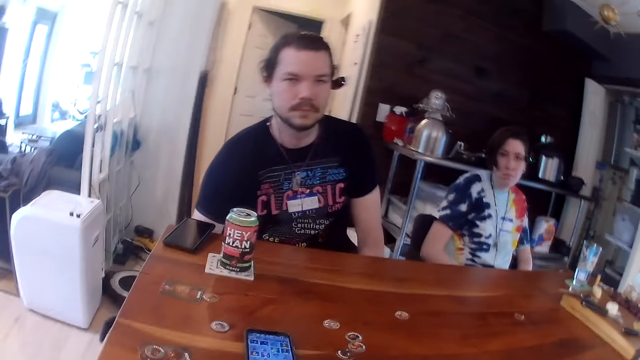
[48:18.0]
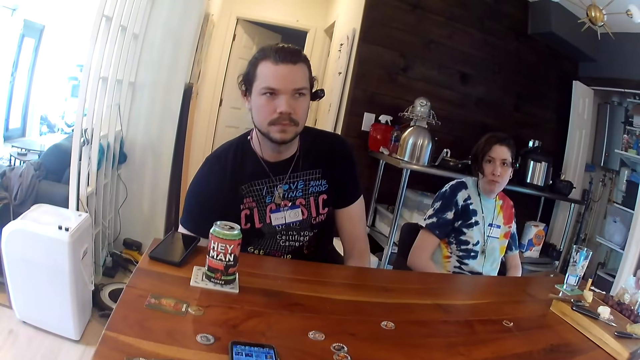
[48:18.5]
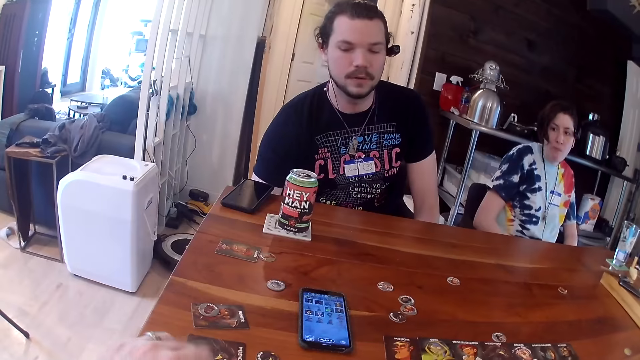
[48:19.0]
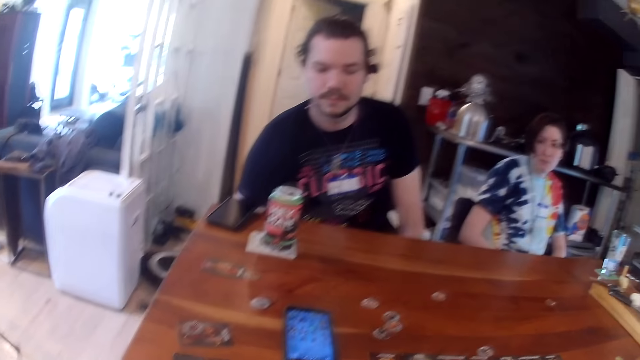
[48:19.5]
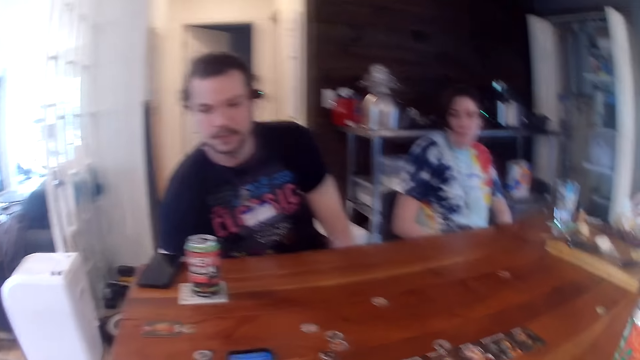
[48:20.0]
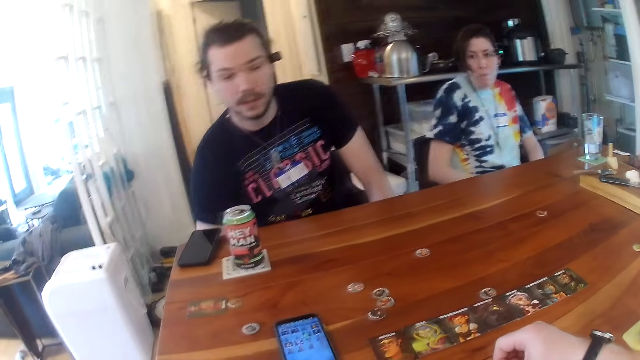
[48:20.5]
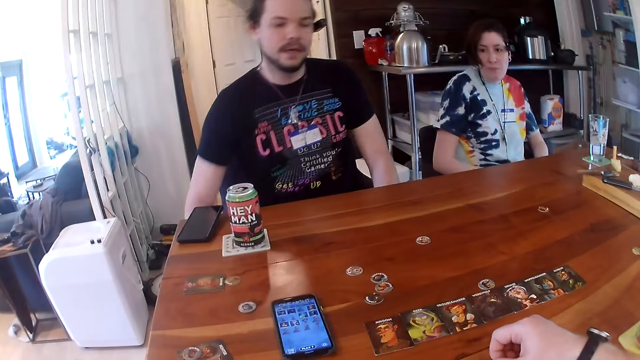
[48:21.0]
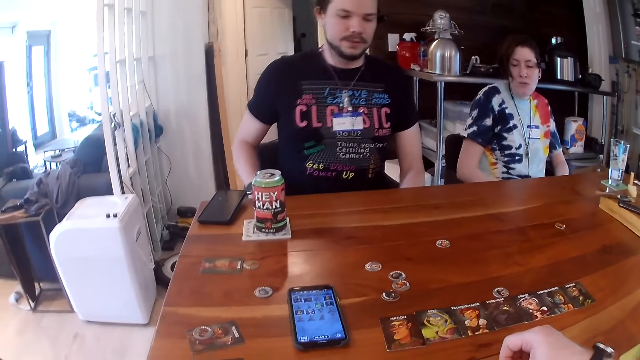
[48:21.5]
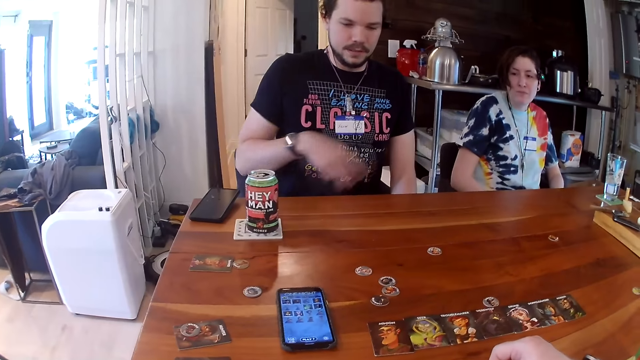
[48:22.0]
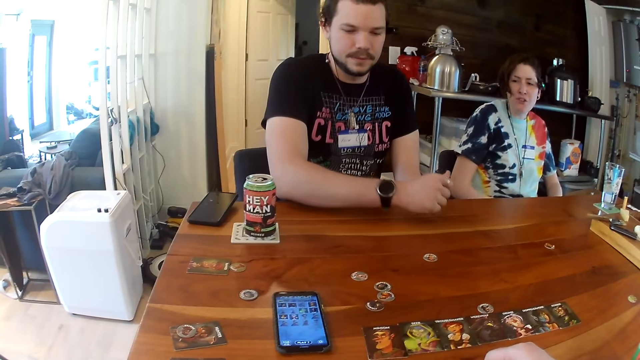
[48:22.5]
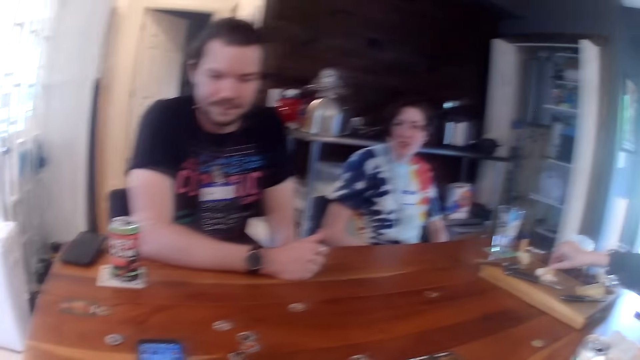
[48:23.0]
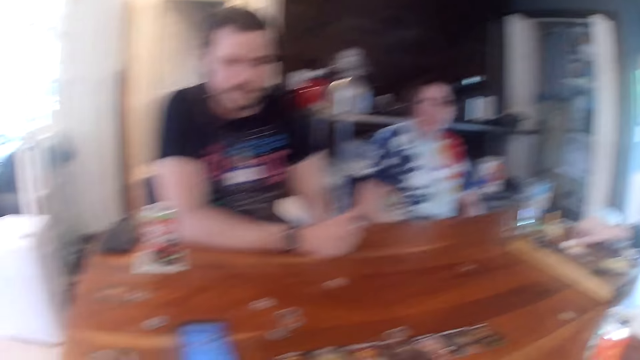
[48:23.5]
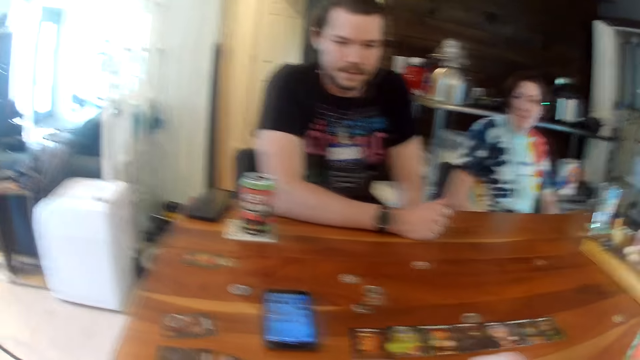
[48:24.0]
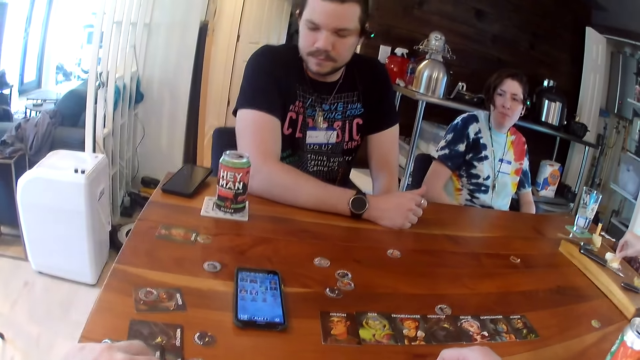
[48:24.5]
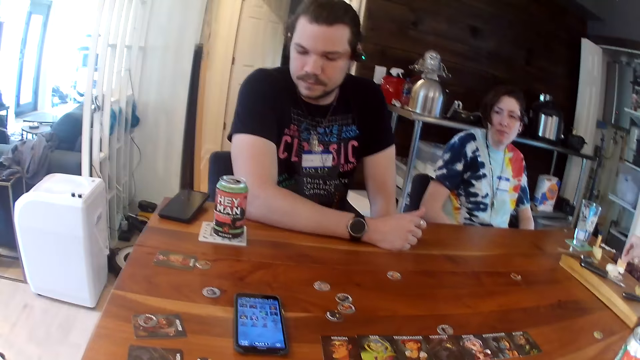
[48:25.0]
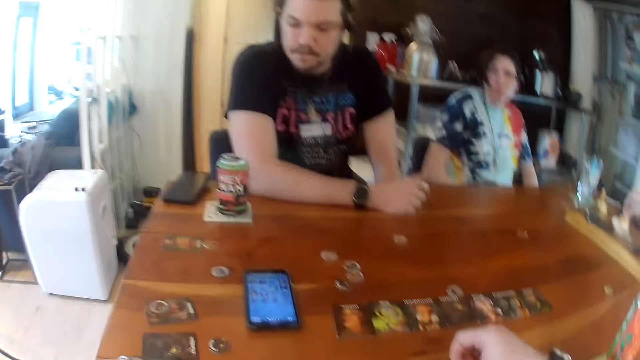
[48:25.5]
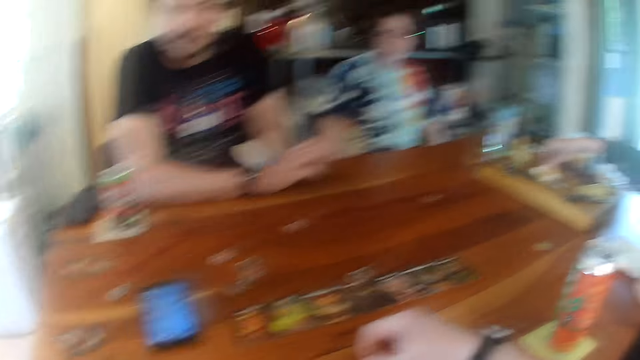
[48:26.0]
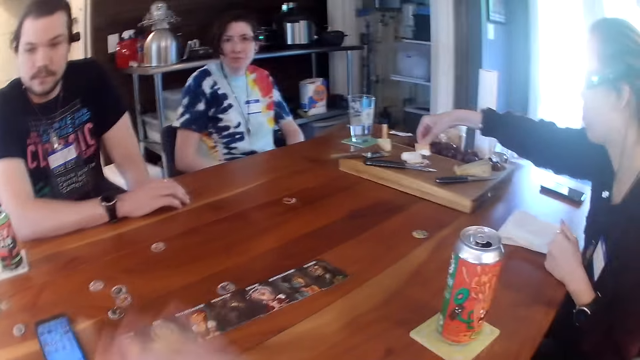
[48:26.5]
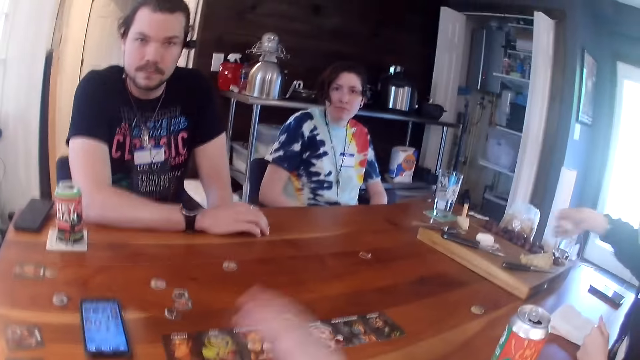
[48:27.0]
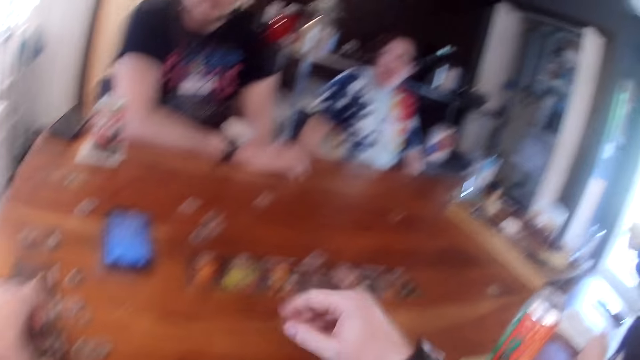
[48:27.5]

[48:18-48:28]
A man talks with the camera wearer. Another man places his left hand on the table. The camera wearer talks with a lady. A woman takes some mayonnaise on the chopping board with a chip in her right hand.

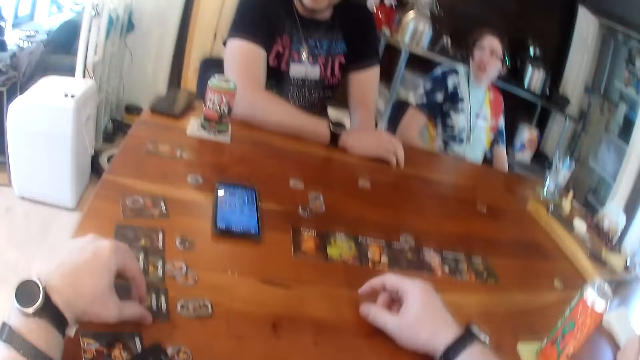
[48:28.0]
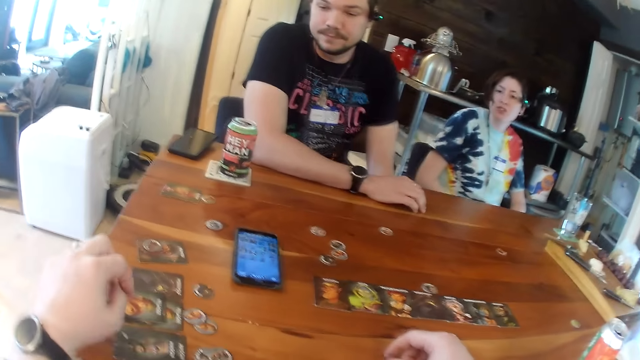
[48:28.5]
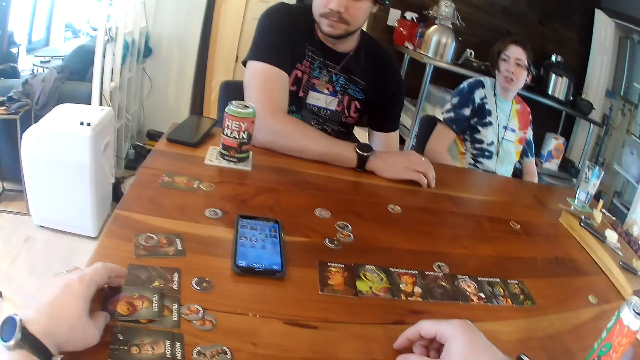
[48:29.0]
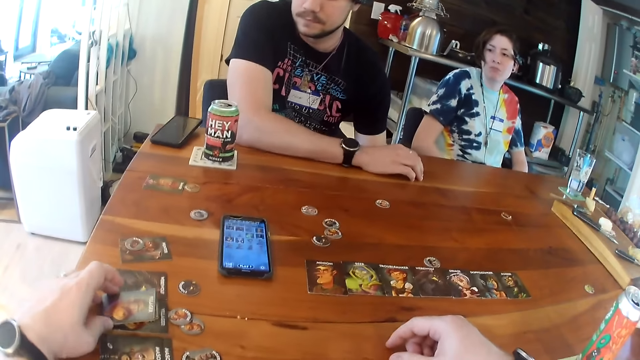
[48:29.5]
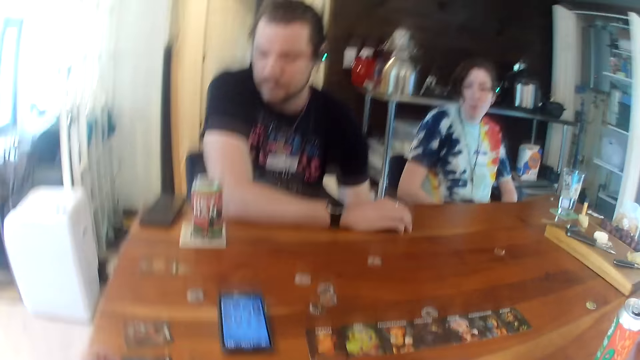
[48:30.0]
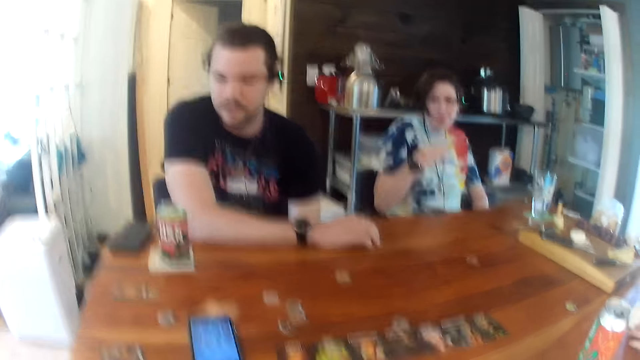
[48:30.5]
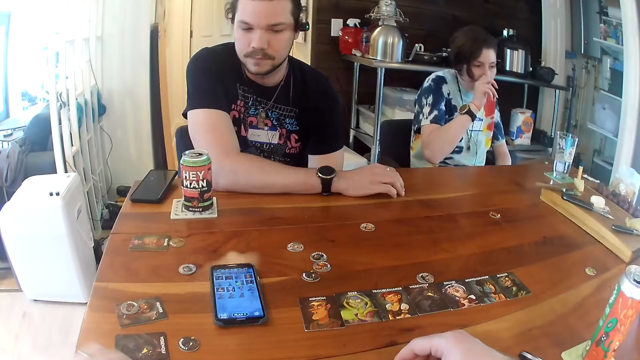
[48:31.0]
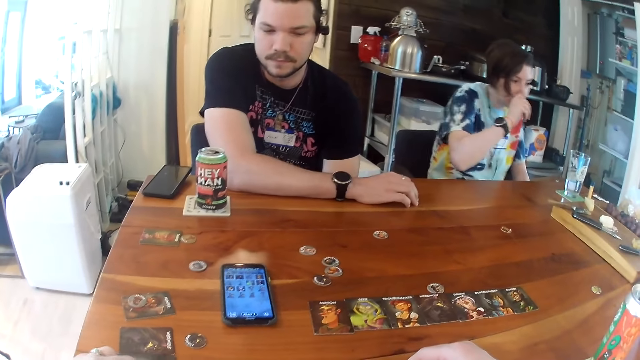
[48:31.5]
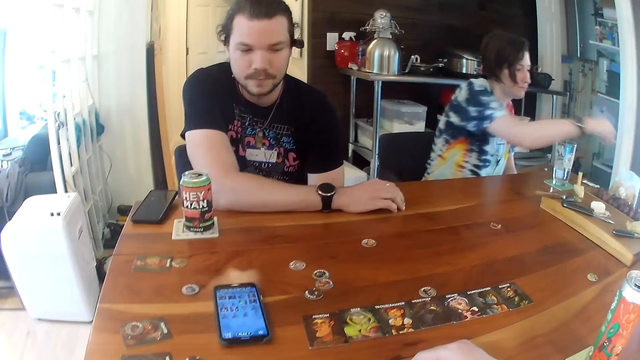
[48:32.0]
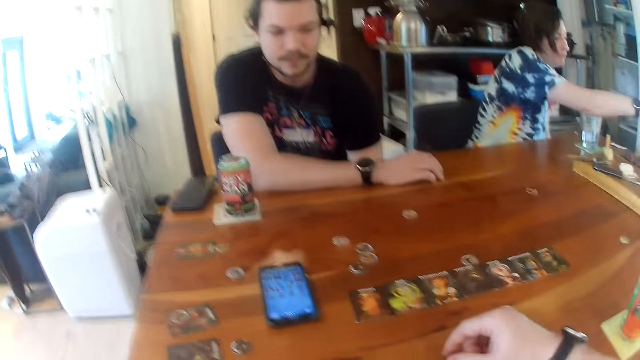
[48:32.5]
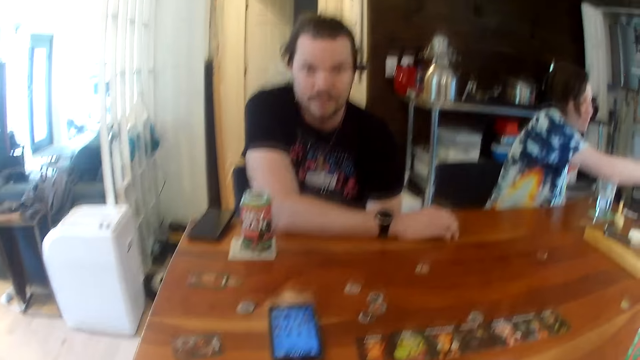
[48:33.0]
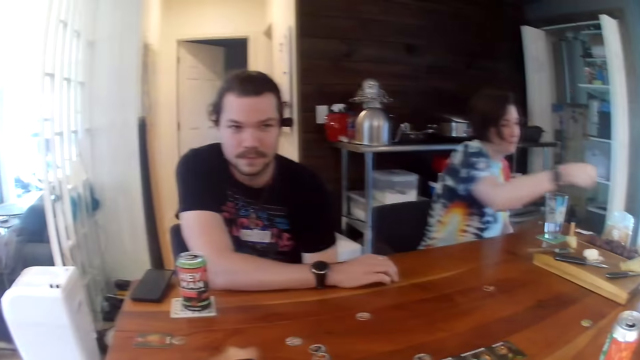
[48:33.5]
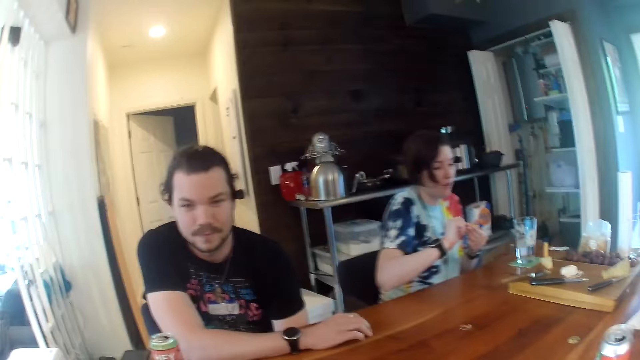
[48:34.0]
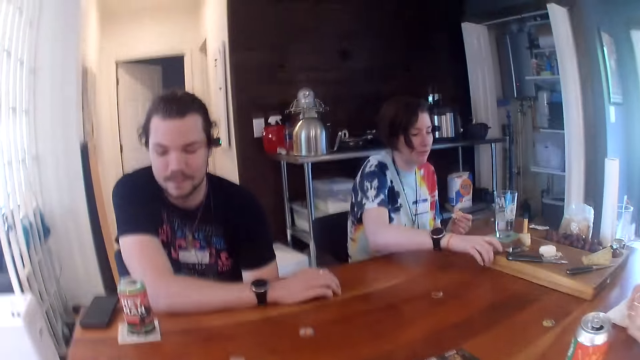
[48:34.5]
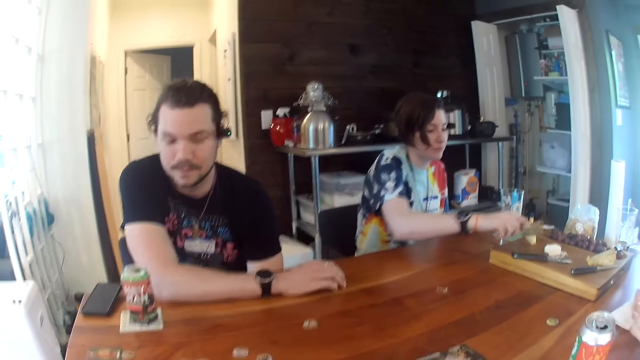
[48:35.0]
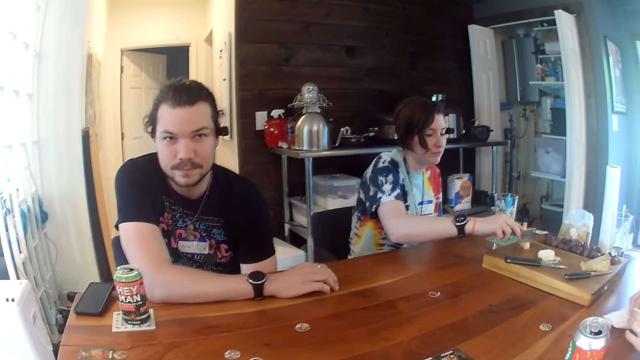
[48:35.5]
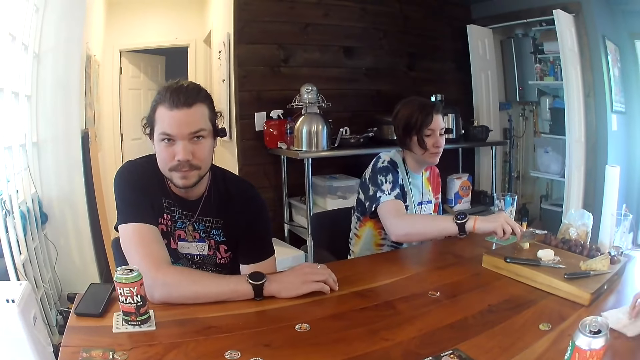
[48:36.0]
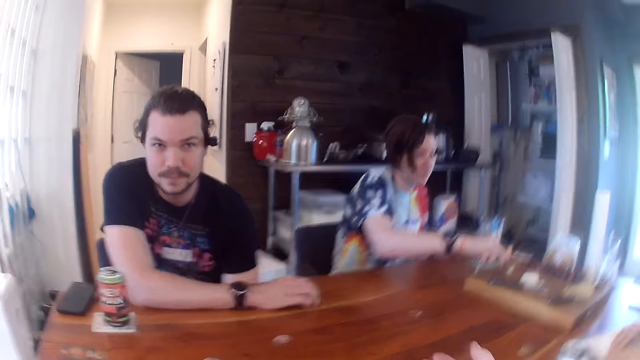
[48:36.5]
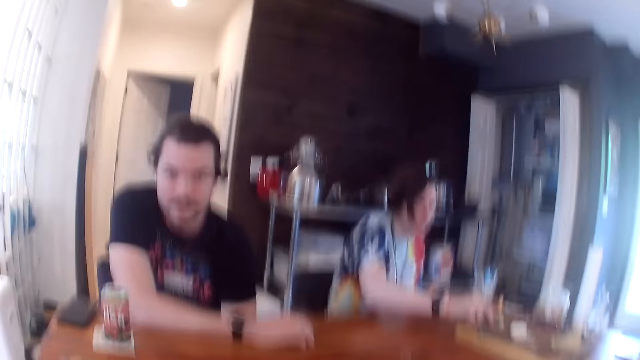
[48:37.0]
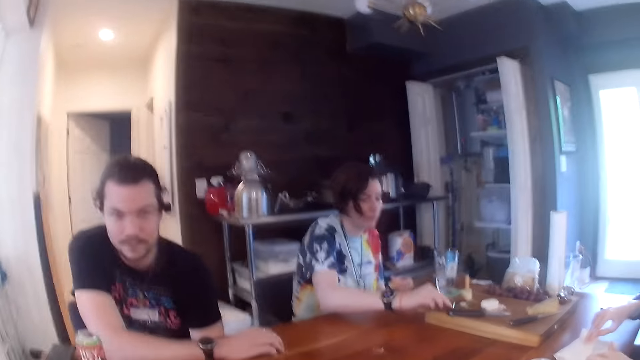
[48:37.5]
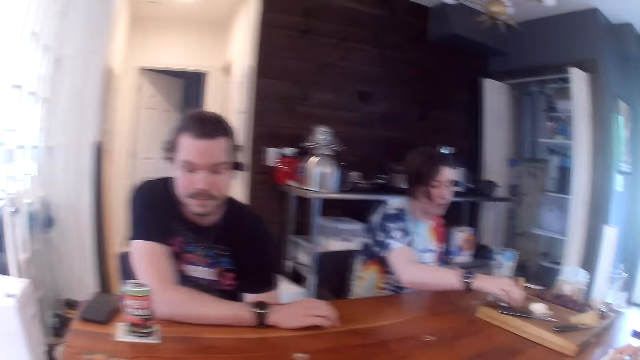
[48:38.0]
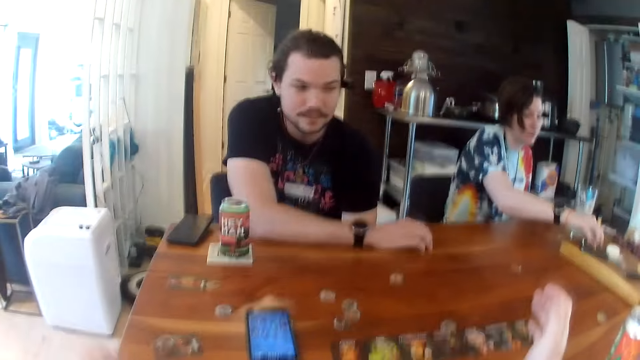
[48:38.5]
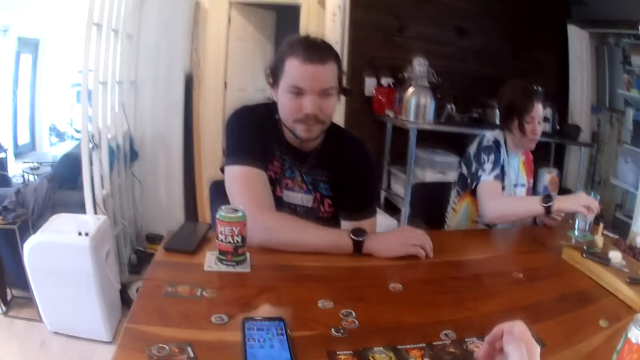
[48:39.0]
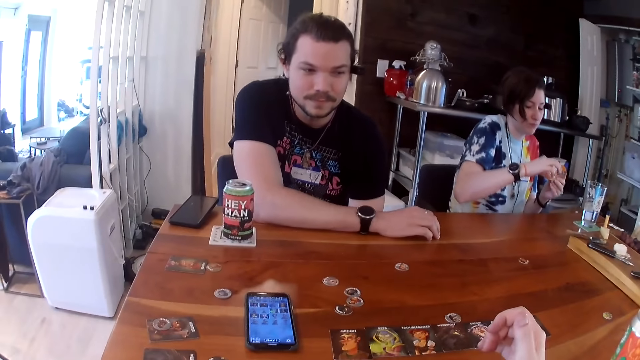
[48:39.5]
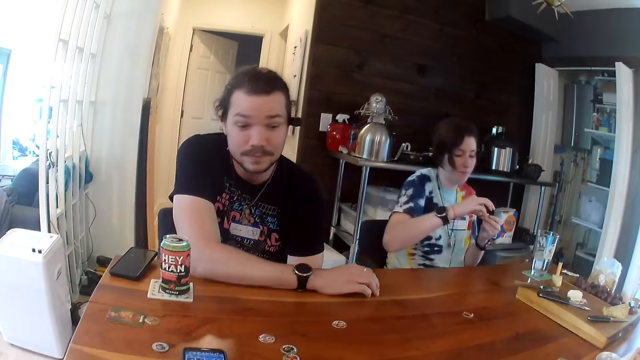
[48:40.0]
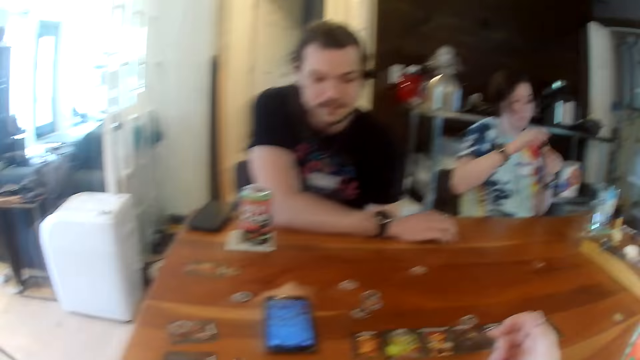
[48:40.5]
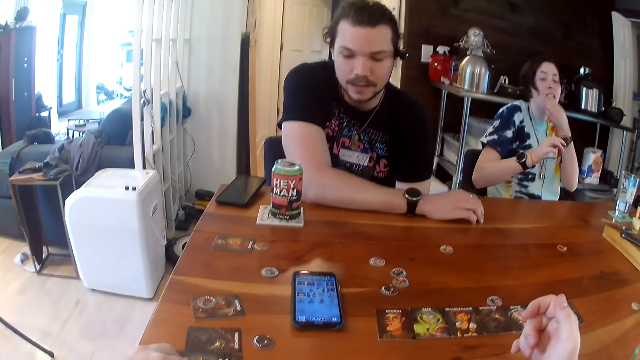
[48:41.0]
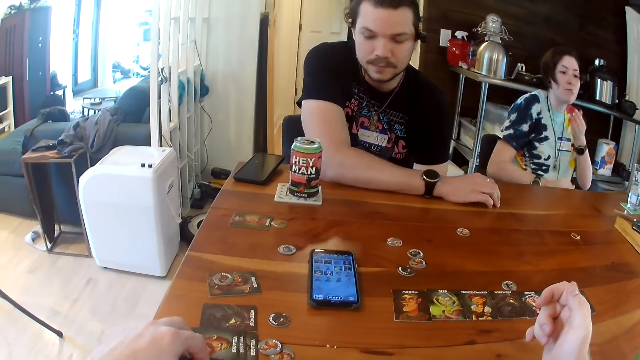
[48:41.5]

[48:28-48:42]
The camera wearer picks a card on the table with his left hand. He touches the cards. He talks with a lady. He drops the card on the table with his left hand. He talks with a man. A woman scratches her nose with her right hand. The woman passes a chip from her left hand to her right hand. The woman picks the cleaver from the chopping board with her right hand. The woman cuts the cheese on the chopping board with the cleaver. The camera wearer moves his hands. The woman picks the cheese from the chopping board with her right hand. The woman places the cheese on the chip in her left hand with her right hand. The camera wearer talks with the man. The woman eats the chip in her left hand.
